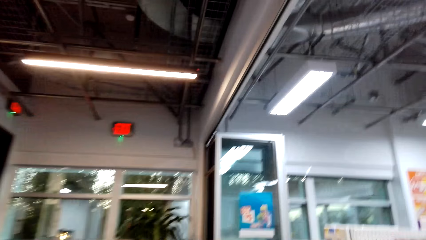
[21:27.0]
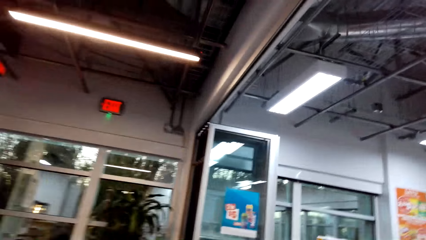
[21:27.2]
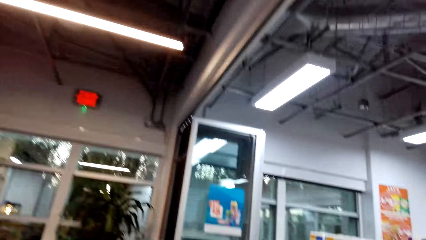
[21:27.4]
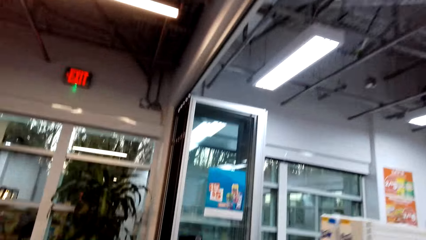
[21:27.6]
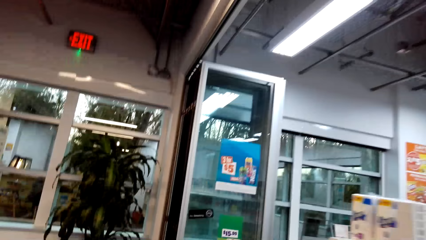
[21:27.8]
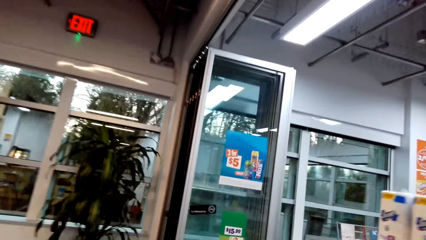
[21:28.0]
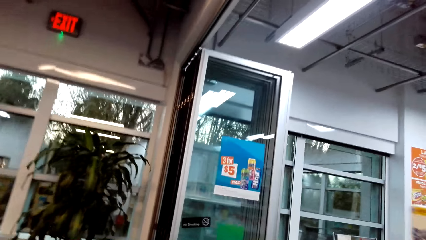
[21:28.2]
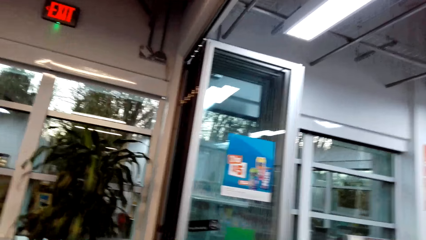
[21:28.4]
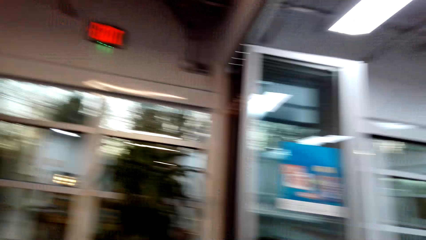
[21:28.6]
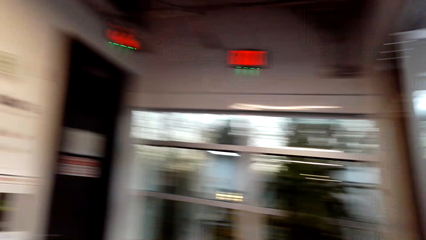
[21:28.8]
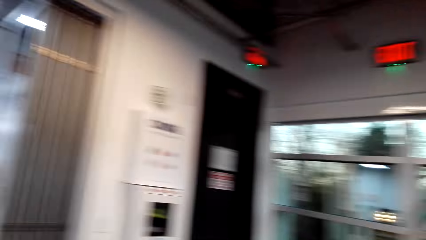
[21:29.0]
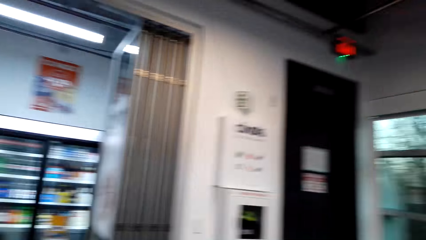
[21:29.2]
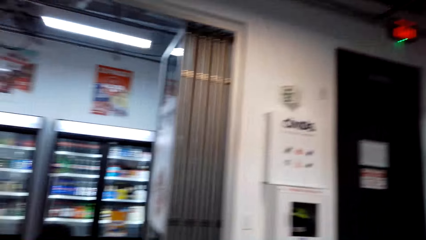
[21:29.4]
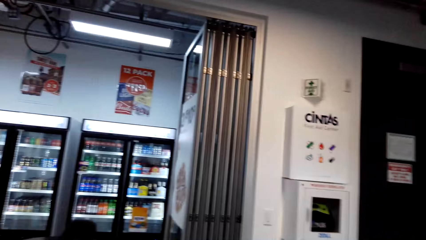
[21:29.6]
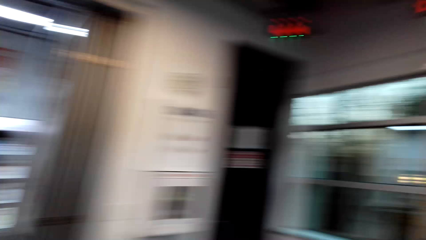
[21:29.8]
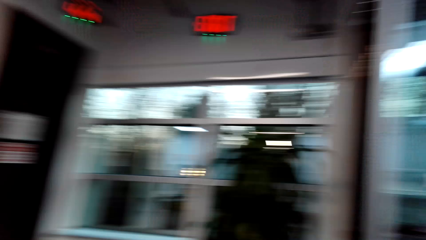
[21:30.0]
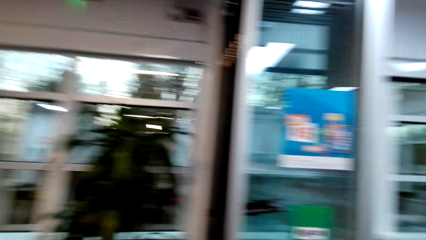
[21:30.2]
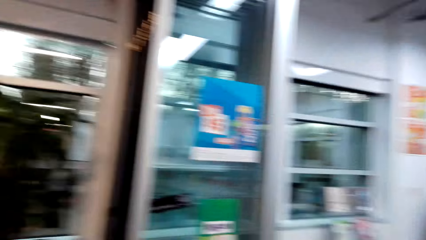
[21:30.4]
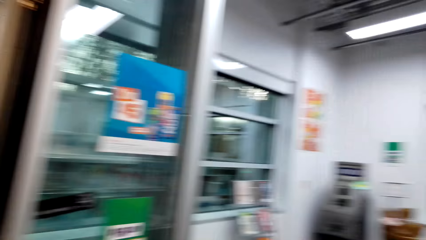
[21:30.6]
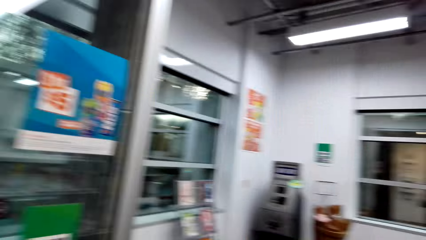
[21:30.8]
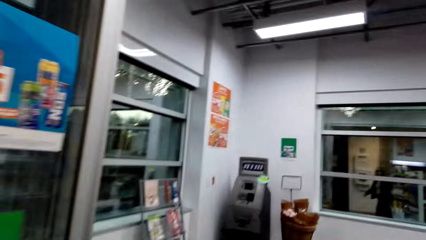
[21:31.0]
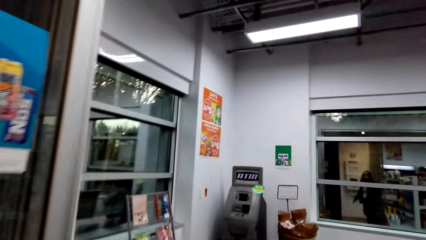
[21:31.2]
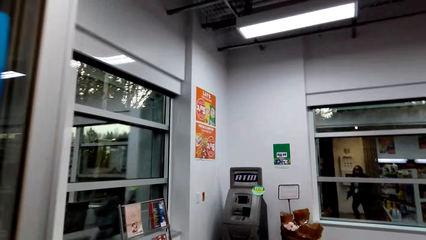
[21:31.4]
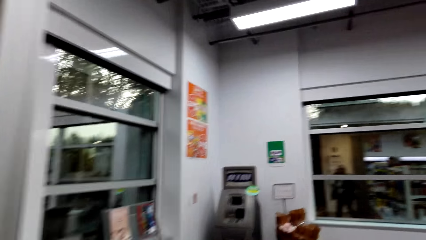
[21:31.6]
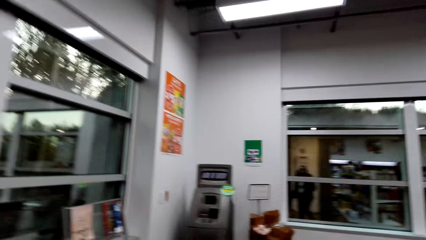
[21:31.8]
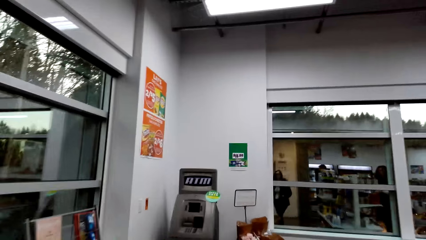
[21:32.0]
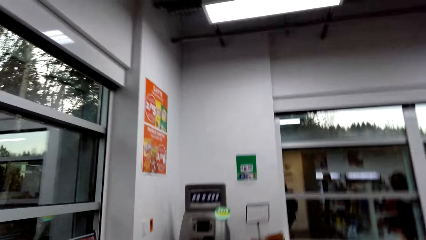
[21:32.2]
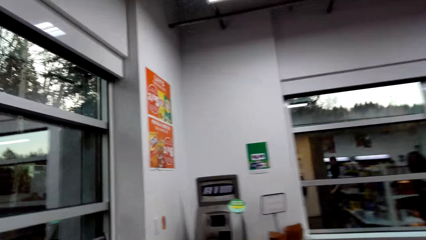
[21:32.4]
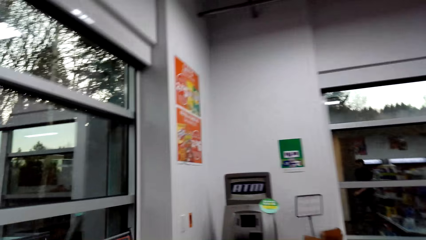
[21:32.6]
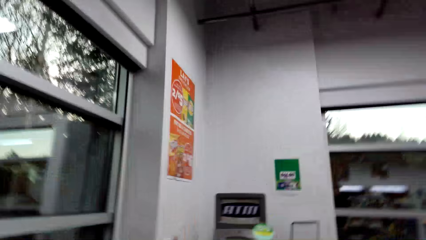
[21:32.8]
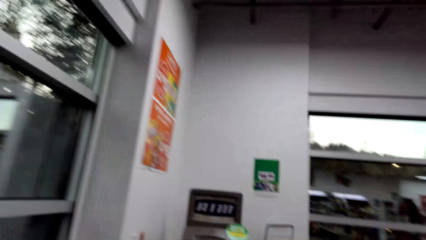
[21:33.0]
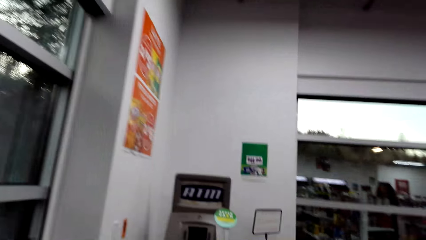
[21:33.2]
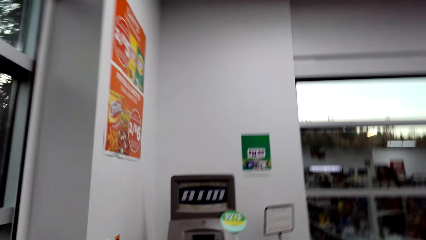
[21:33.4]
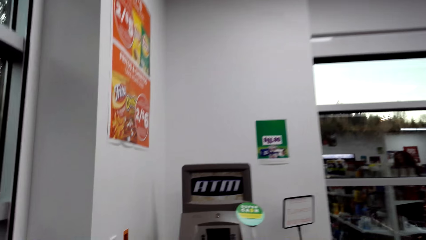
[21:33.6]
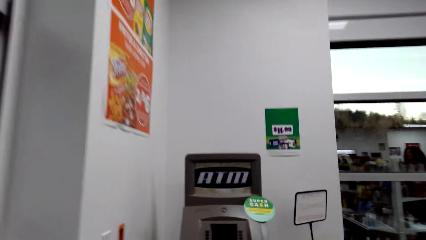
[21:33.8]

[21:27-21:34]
The camera wearer looks around.

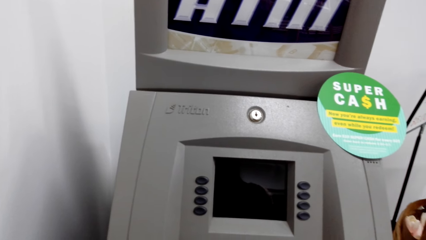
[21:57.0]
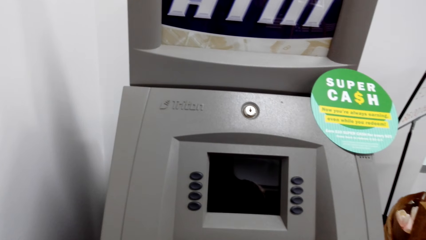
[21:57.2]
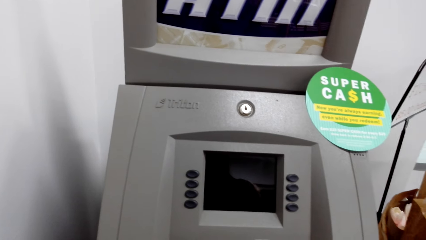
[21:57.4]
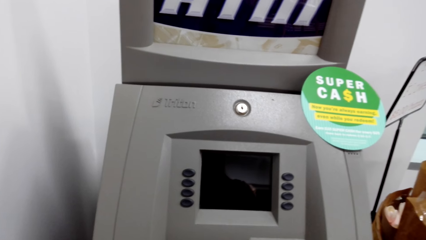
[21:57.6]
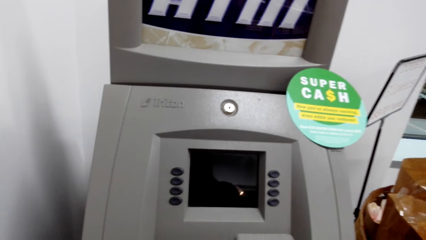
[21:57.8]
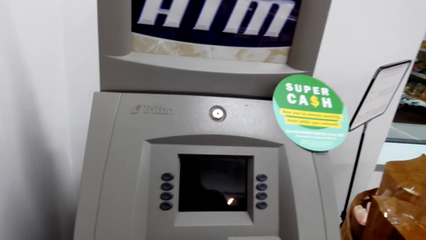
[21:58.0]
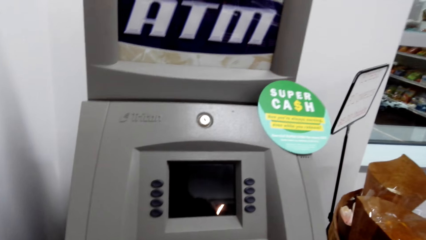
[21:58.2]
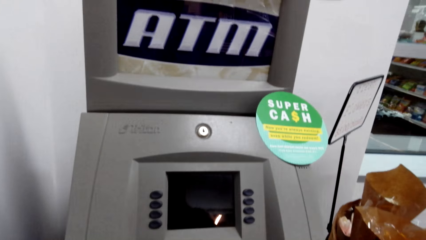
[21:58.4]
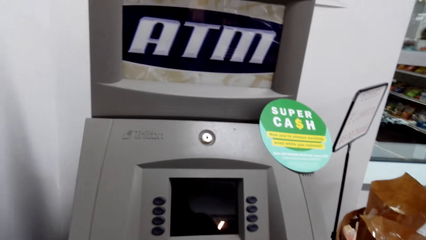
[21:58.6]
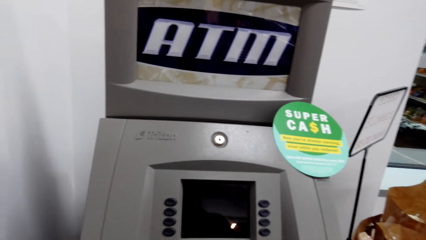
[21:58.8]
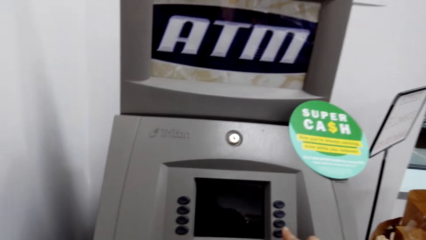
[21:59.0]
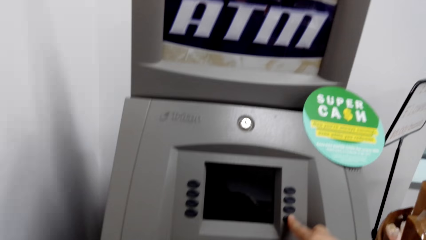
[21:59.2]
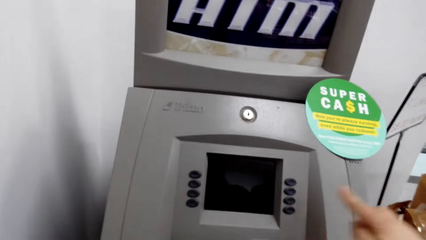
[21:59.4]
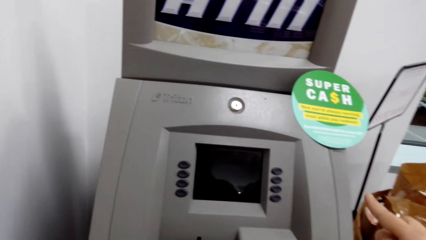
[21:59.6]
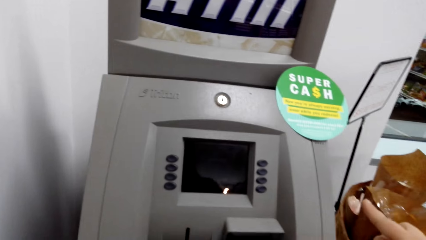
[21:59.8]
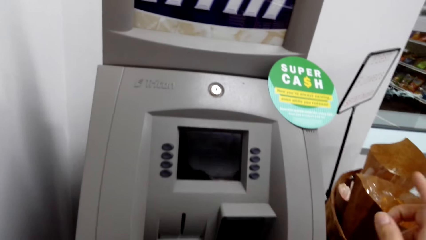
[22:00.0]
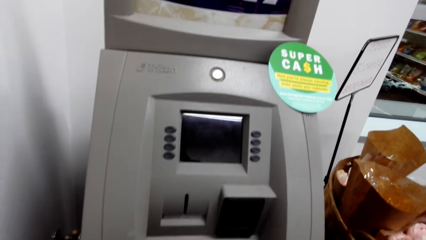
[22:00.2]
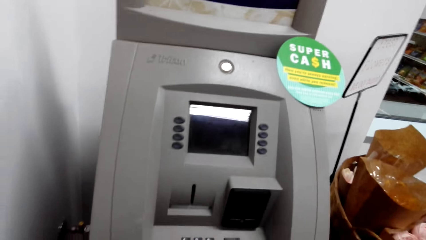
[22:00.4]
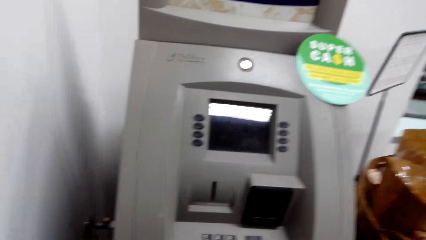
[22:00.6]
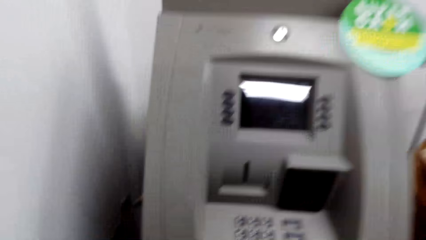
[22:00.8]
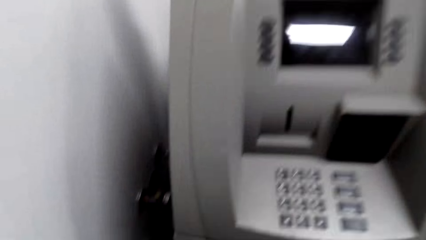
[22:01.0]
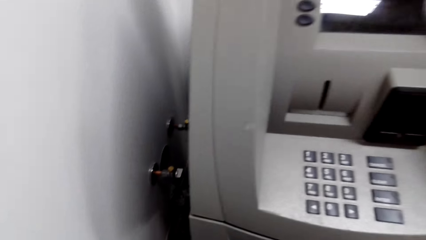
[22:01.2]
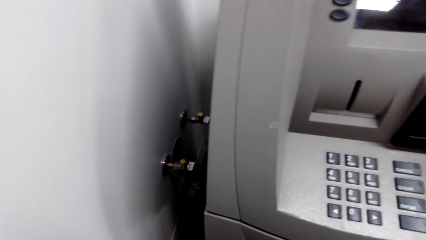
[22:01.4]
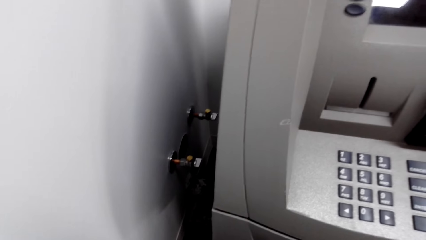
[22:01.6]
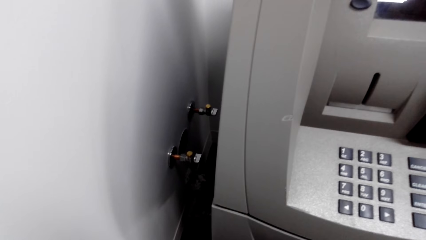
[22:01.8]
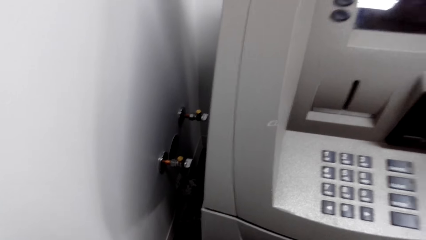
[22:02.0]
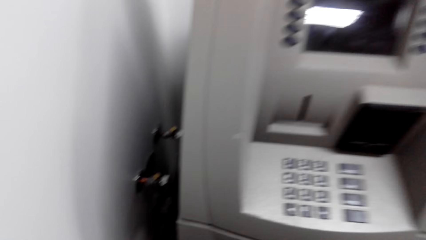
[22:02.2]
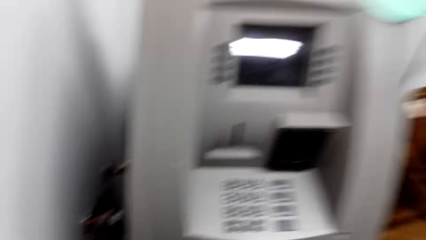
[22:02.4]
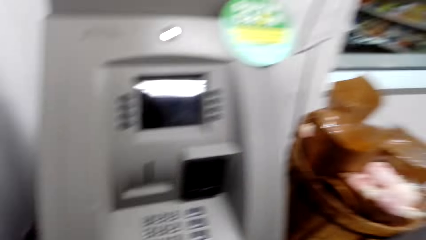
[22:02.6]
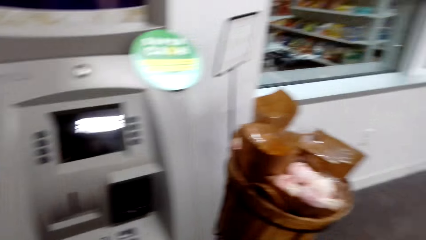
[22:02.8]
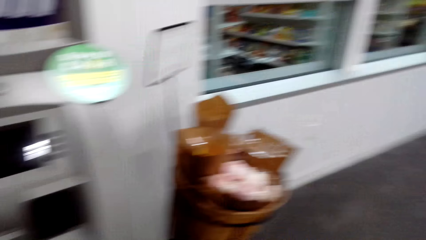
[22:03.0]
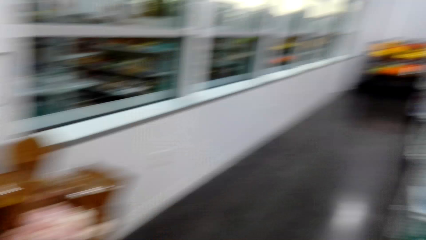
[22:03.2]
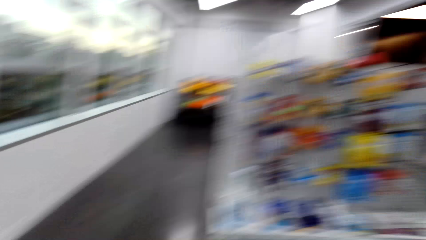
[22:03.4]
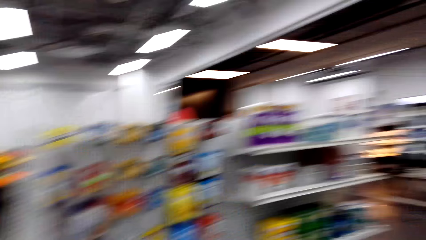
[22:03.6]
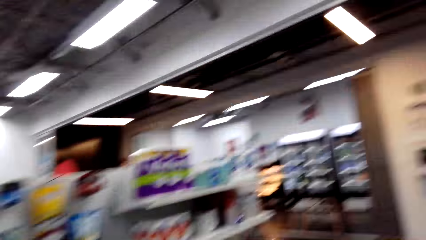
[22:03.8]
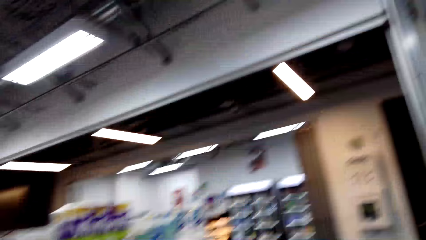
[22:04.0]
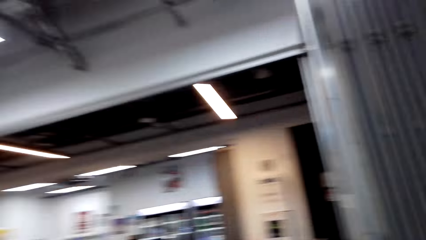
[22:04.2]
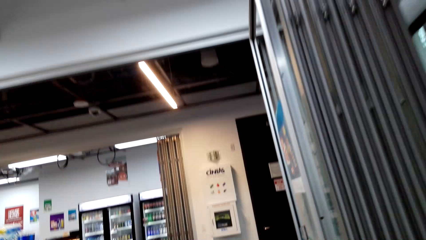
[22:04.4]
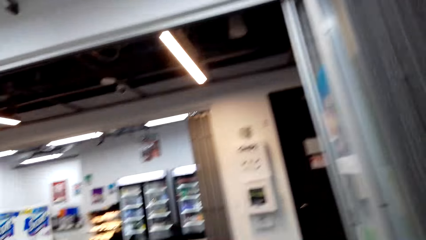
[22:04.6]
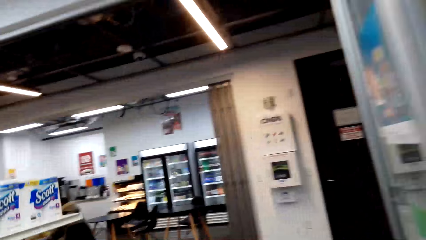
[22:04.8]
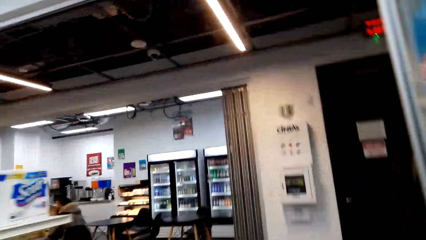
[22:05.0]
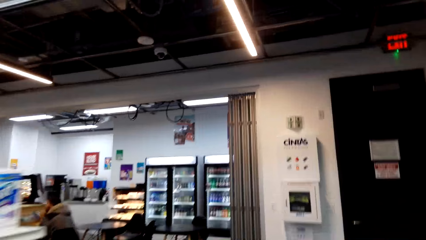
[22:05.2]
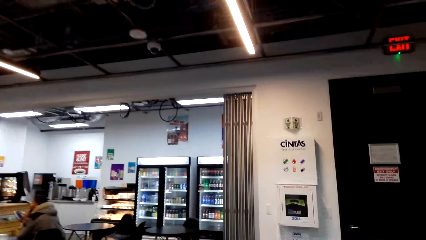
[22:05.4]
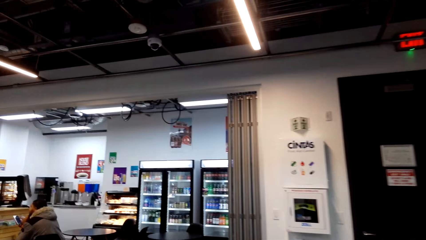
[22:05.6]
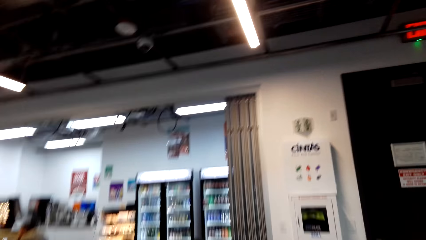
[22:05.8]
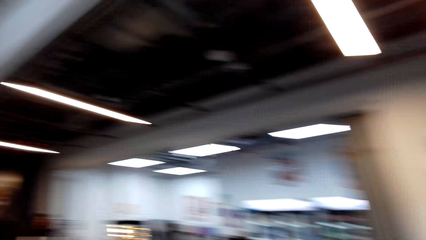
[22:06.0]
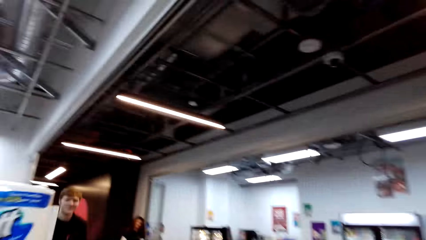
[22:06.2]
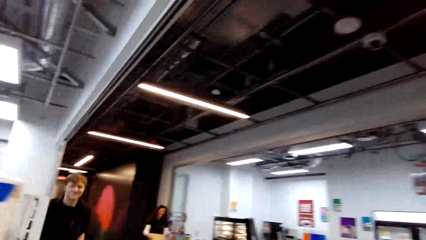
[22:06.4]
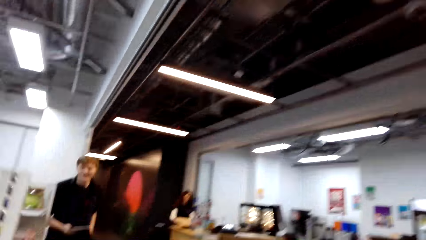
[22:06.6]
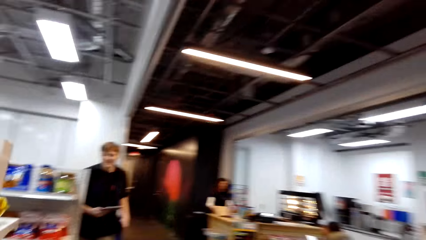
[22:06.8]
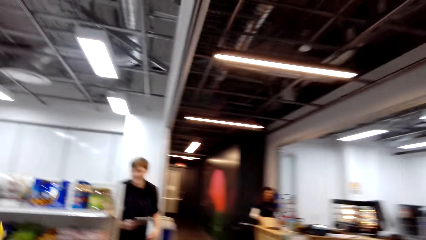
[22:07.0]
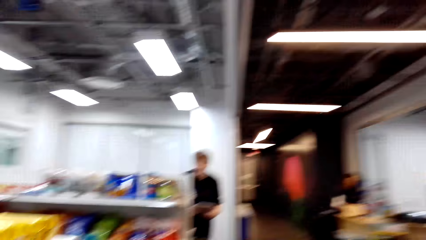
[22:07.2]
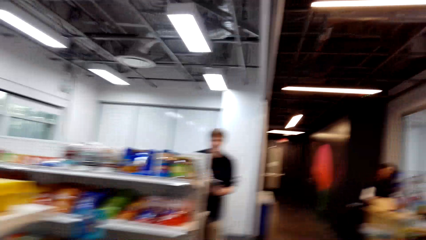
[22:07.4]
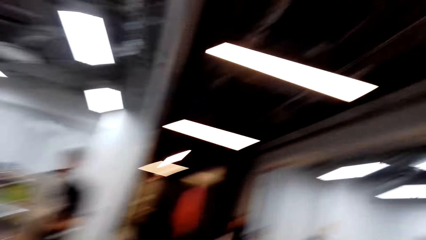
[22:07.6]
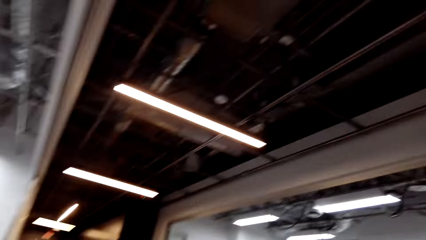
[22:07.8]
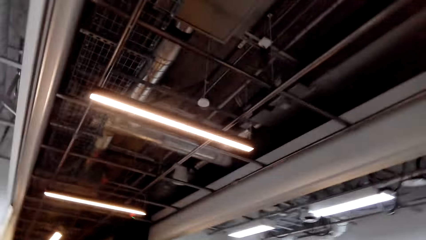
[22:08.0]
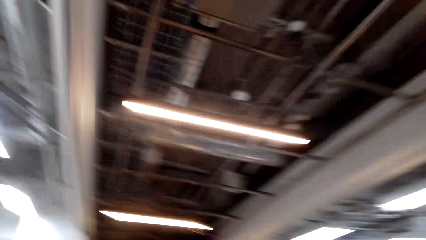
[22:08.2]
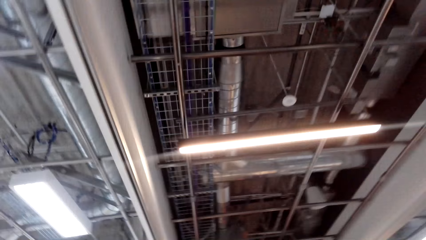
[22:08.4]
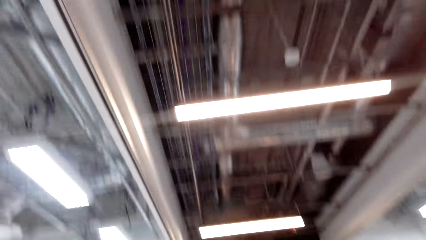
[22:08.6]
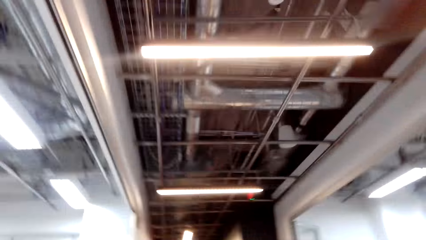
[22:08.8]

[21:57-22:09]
The camera wearer operates the ATM machine. They walk. They look around the supermarket.
